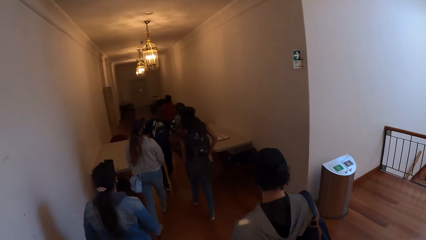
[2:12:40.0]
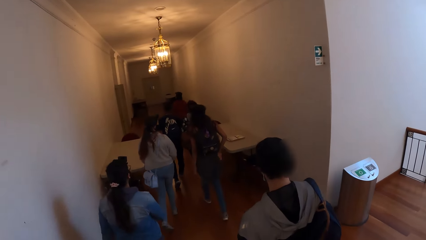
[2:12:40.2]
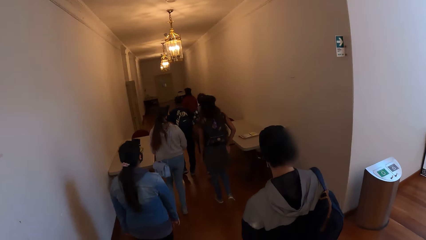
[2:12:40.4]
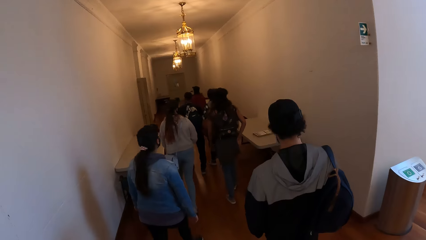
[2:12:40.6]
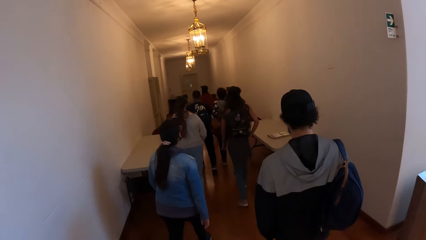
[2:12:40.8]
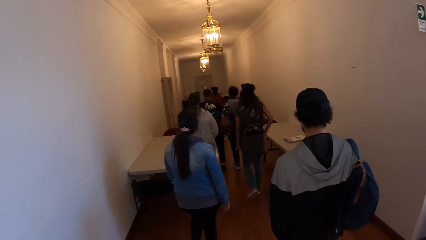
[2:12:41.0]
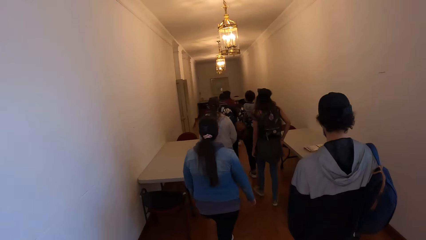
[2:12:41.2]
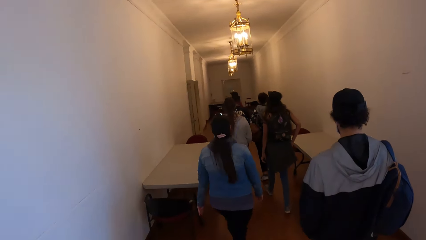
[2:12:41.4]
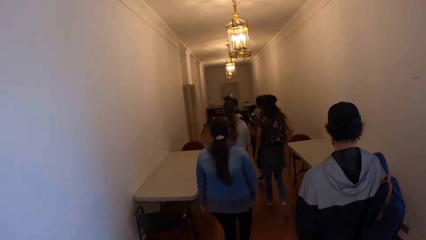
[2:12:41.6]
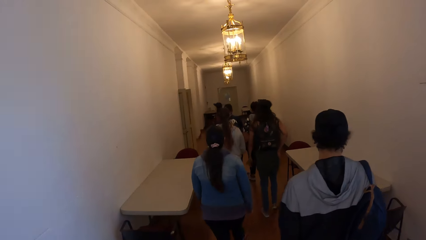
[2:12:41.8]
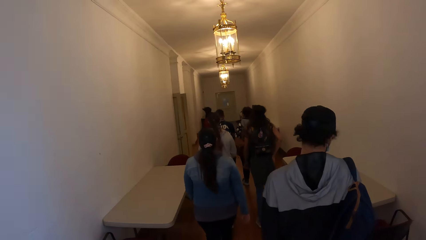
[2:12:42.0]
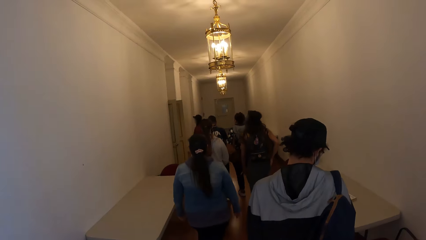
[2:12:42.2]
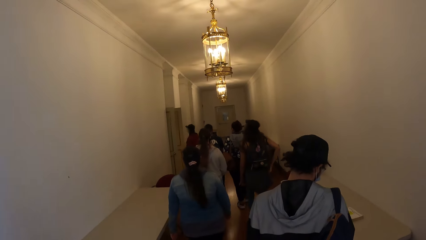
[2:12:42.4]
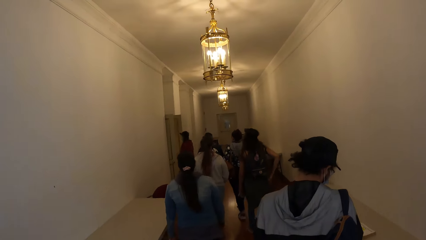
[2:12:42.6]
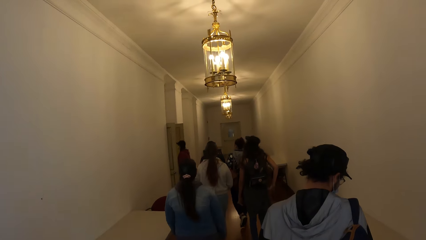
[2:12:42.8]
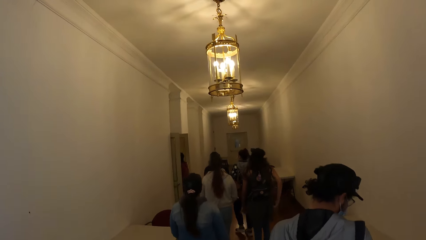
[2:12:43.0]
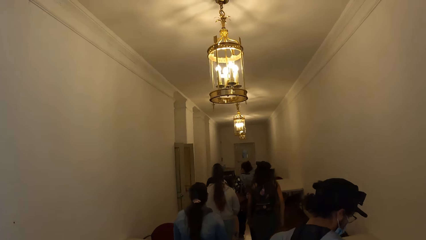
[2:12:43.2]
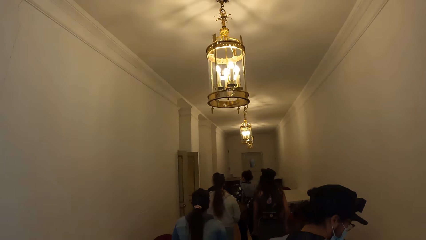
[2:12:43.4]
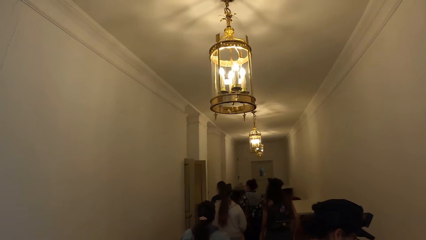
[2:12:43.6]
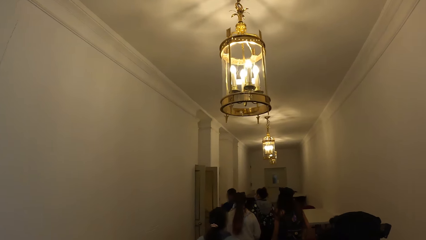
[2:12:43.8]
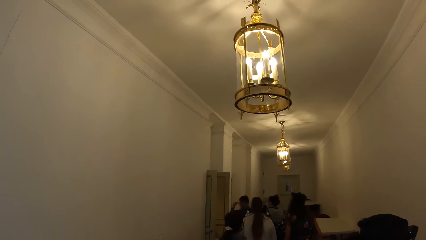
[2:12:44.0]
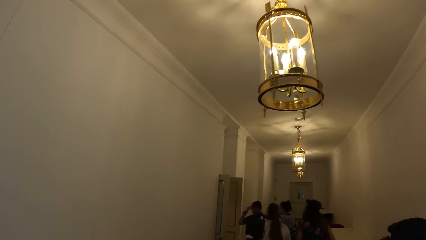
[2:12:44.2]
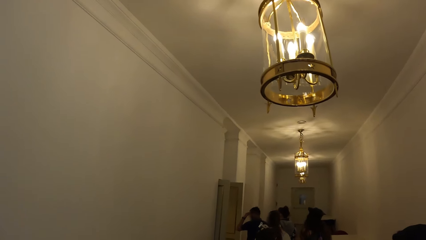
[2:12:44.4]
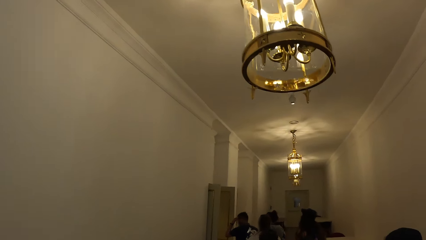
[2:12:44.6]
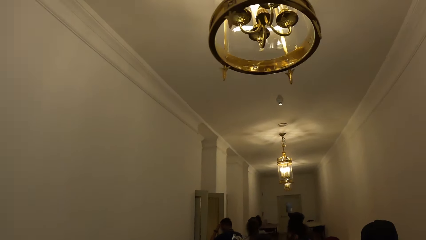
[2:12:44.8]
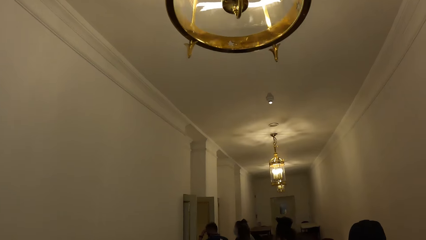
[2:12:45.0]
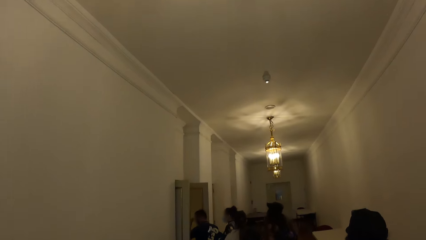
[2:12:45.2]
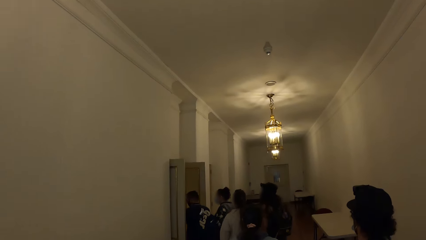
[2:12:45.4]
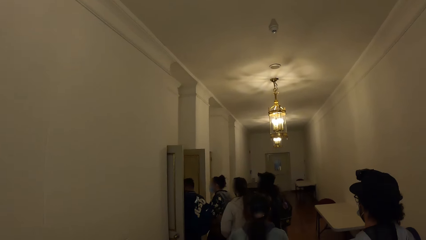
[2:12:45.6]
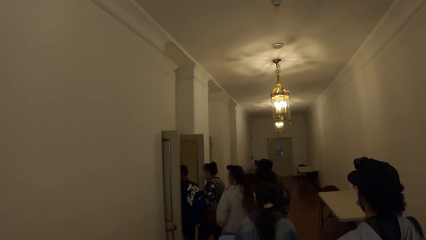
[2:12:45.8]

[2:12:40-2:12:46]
The camera wearer walks around.

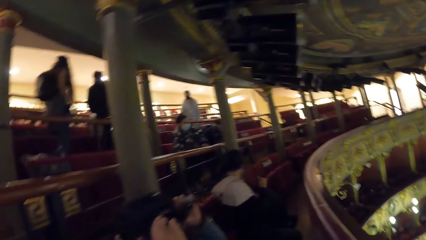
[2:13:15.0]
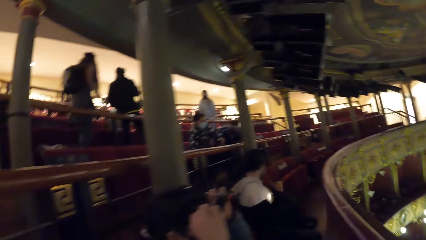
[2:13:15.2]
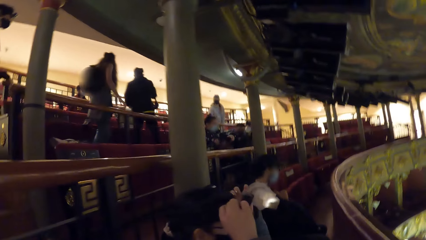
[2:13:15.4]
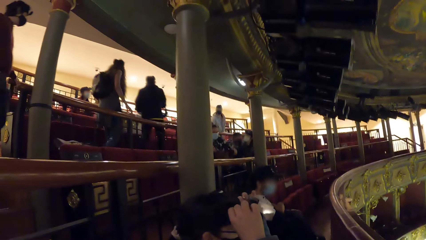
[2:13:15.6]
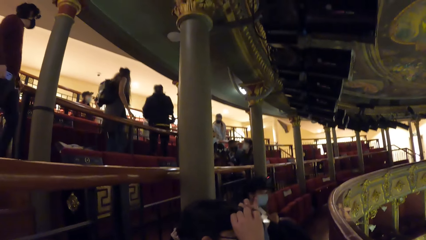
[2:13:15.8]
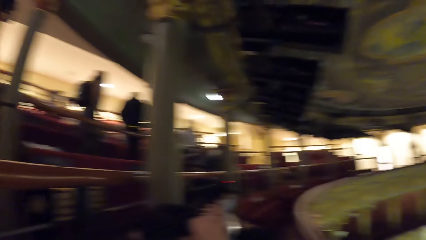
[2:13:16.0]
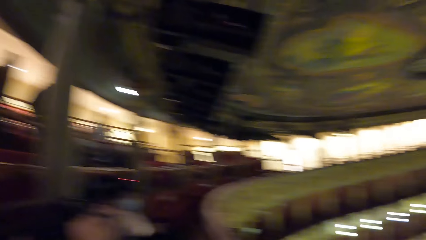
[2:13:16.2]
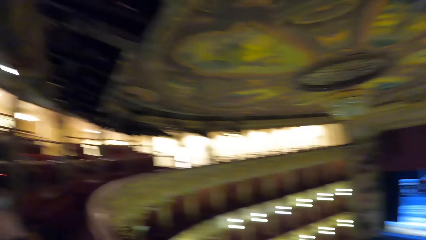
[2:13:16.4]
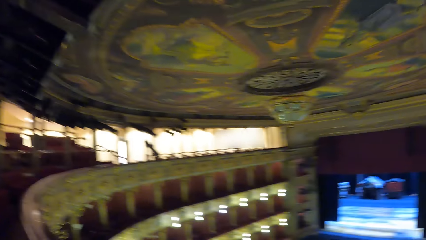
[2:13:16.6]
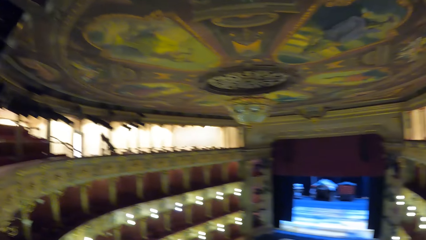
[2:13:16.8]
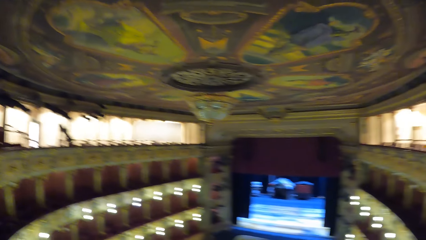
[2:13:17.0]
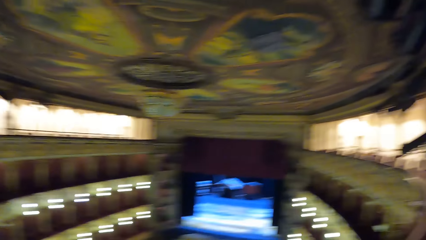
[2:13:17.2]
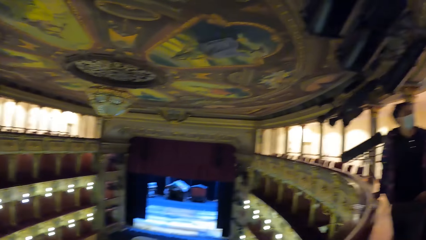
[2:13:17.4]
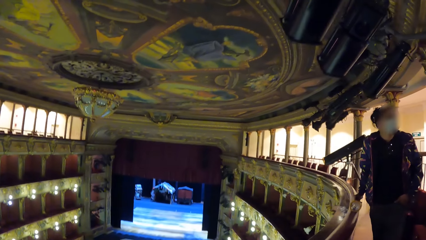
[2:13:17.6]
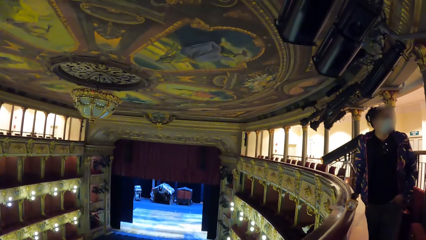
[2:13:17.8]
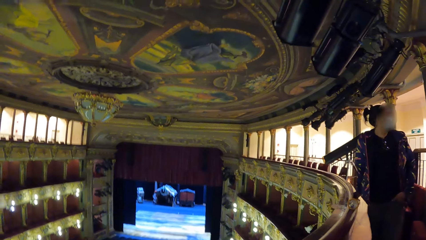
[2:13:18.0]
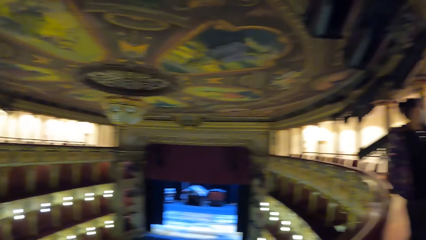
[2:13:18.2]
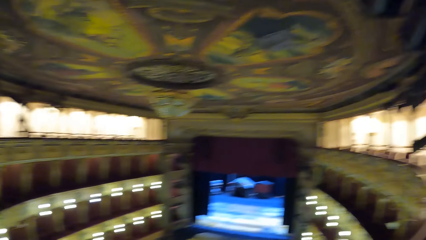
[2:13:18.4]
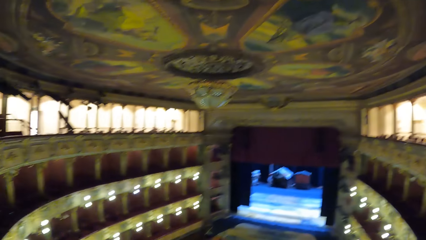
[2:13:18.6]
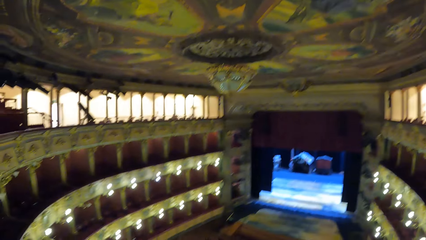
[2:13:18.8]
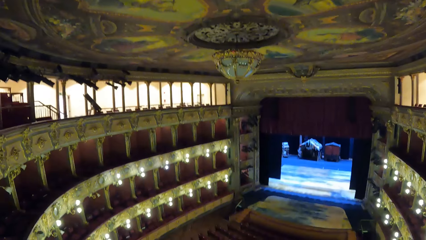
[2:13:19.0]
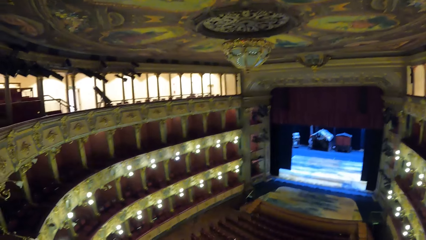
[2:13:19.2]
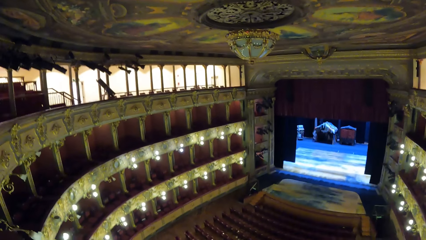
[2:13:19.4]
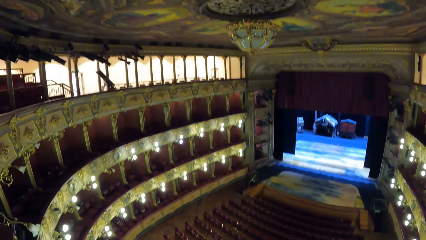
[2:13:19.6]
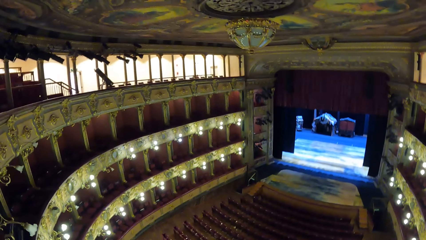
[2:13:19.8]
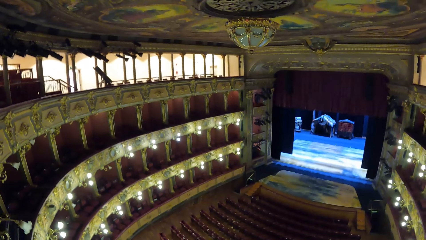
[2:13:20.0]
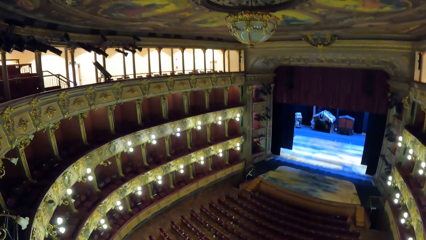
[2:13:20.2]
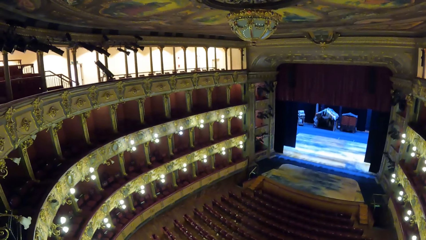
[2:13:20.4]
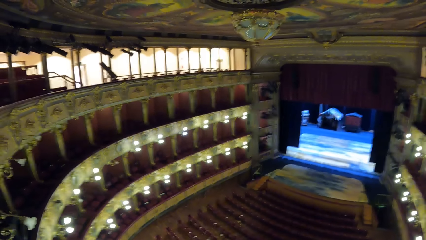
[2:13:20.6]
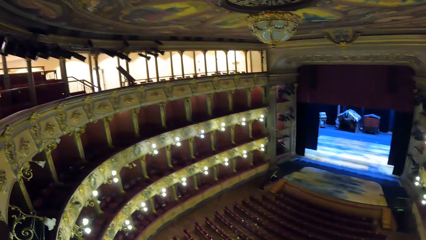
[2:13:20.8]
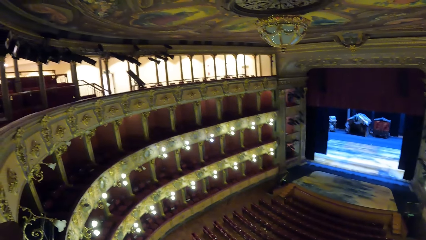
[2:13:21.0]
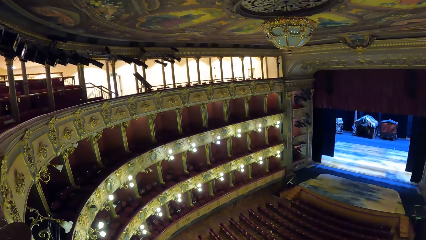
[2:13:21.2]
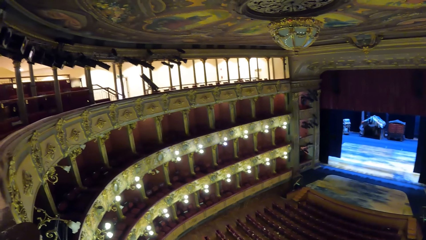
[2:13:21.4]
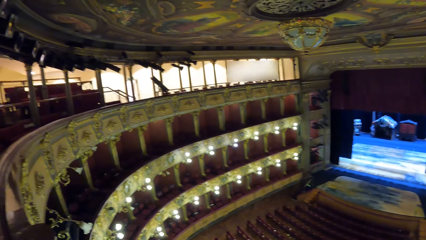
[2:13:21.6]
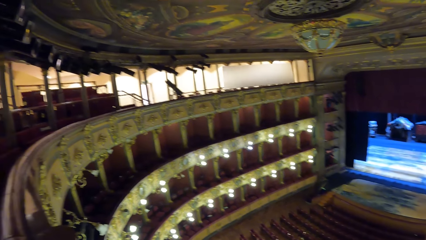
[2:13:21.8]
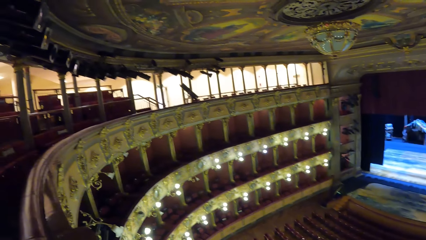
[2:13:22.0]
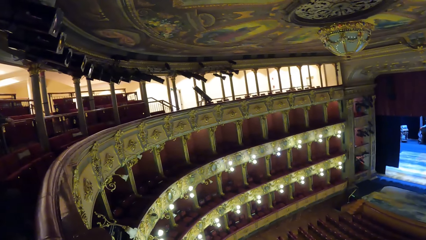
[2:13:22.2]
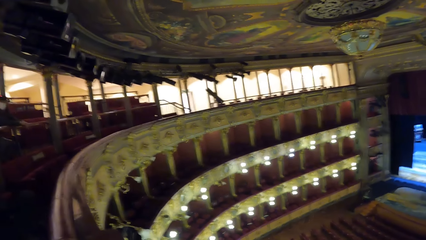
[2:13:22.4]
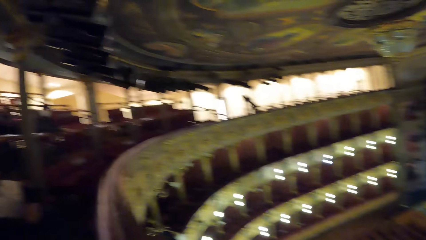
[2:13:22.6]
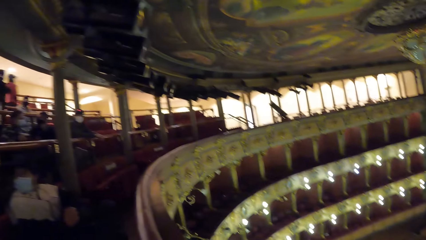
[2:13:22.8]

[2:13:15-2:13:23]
The camera wearer looks around.

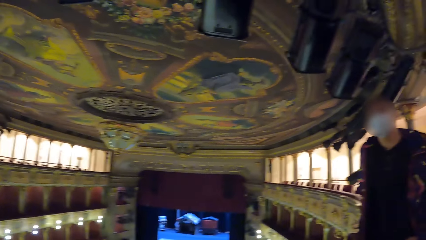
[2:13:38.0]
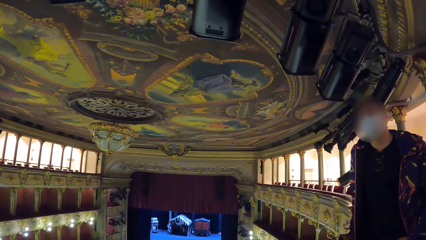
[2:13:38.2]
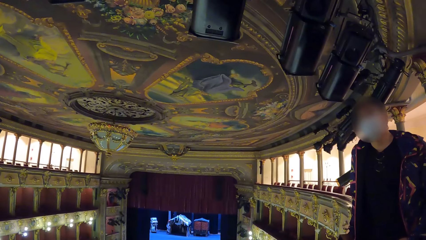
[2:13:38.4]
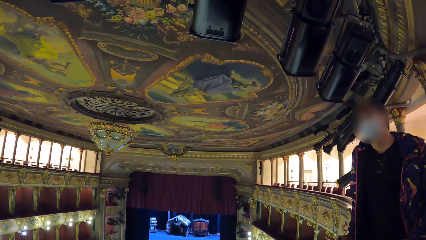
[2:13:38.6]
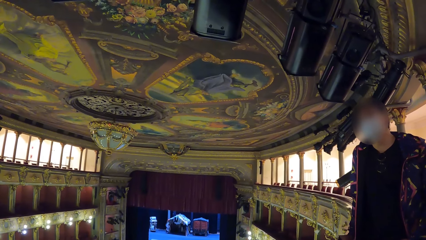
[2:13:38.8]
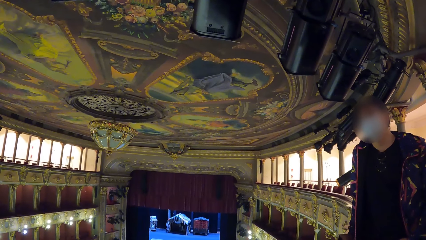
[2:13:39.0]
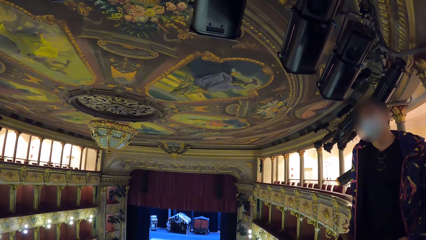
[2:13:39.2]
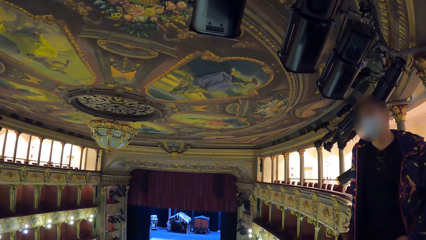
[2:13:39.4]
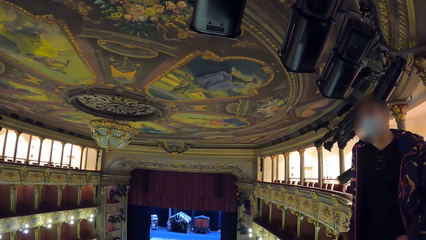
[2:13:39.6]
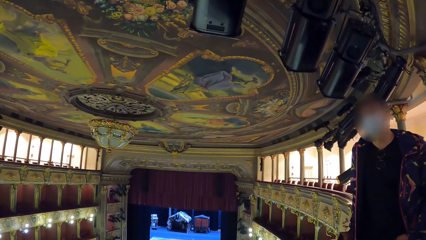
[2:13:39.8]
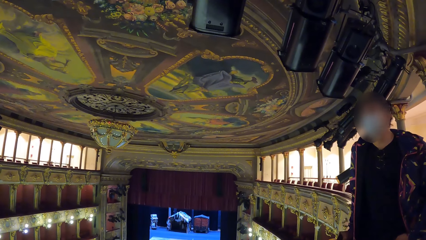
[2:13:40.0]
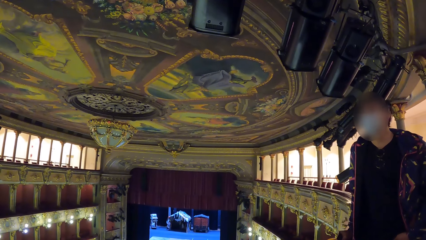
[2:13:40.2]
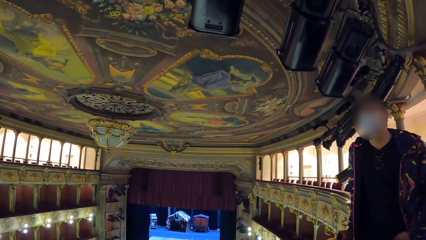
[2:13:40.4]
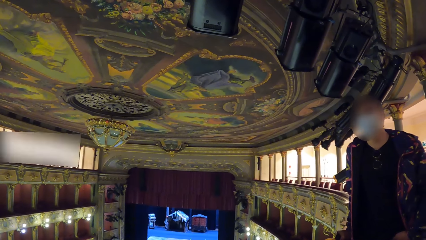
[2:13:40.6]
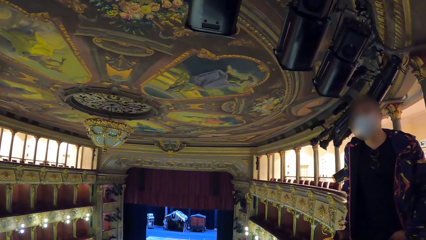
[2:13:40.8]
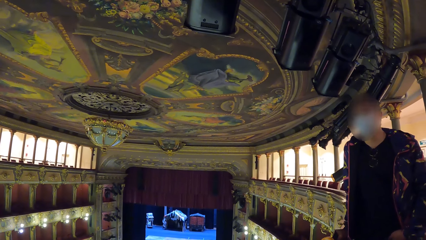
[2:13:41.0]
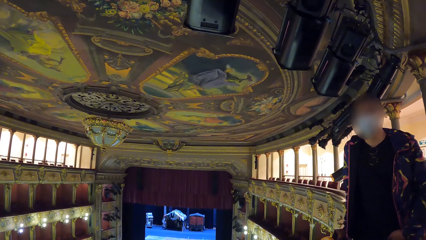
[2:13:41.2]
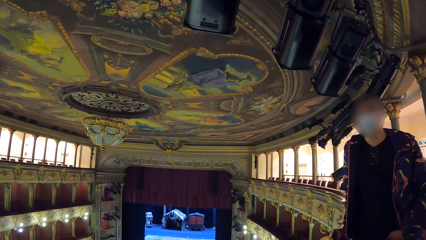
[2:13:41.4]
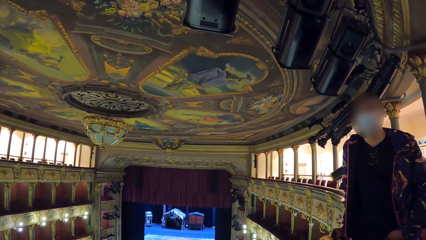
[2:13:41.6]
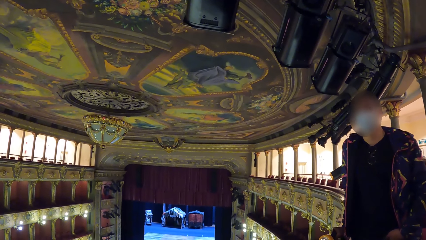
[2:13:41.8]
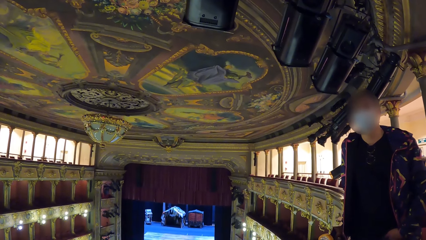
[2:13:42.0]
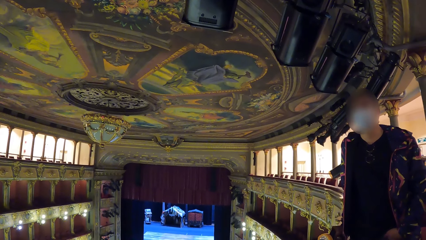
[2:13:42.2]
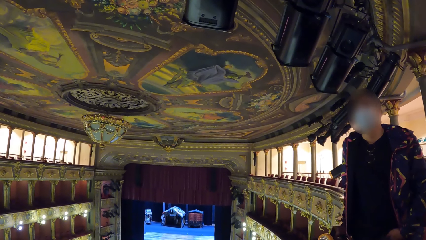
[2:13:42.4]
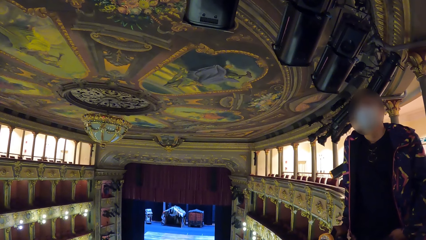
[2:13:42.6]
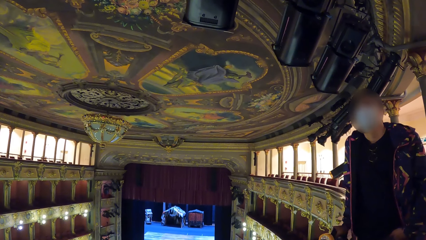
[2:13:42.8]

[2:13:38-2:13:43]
The camera wearer looks at a man.
